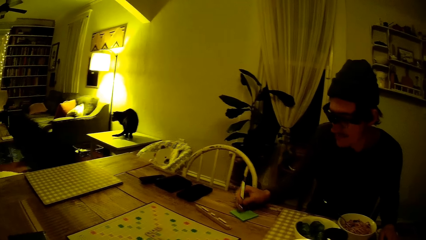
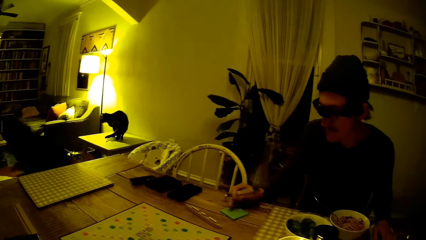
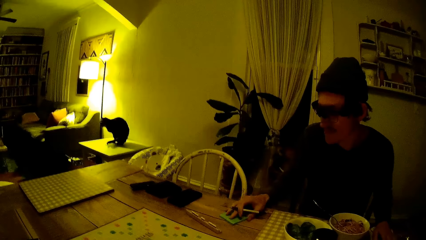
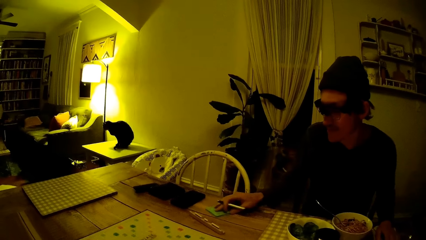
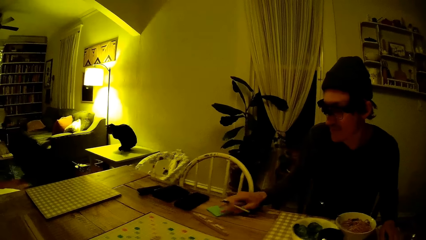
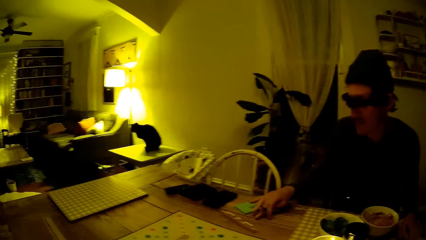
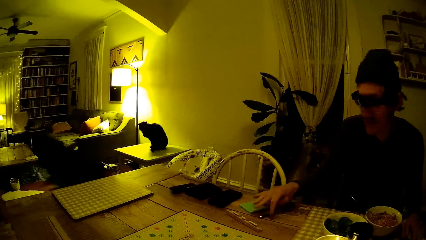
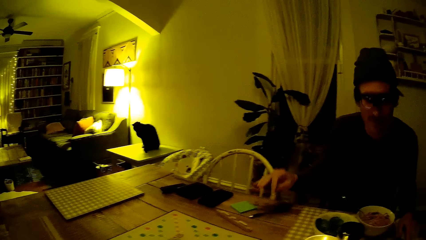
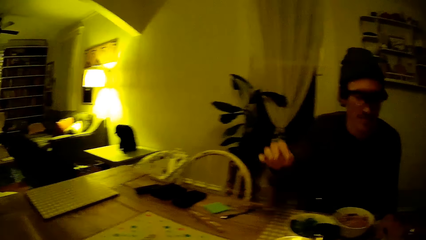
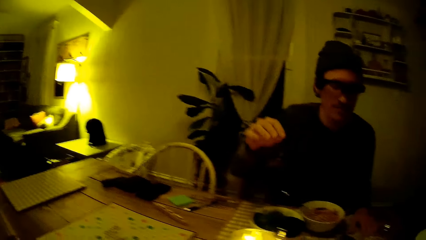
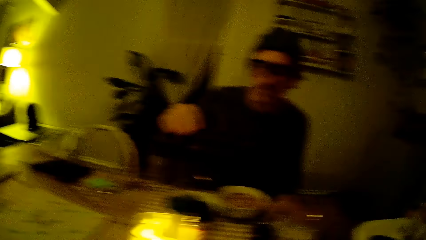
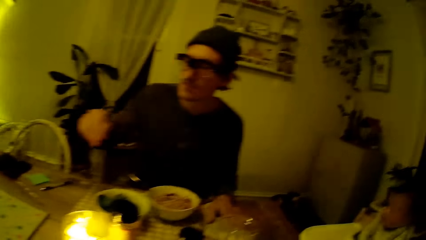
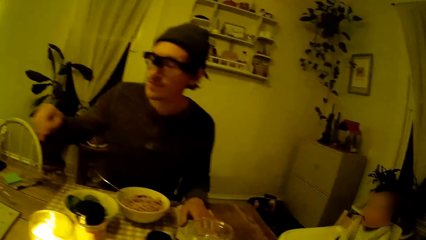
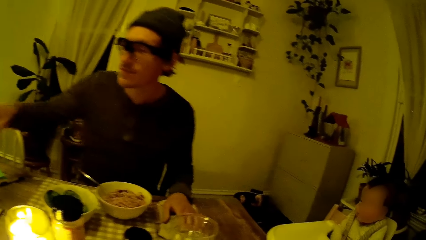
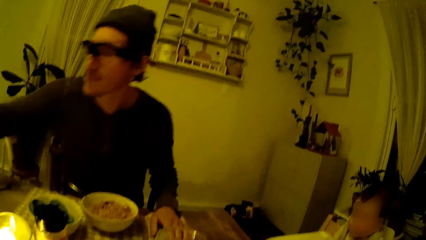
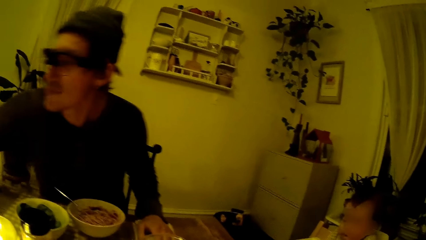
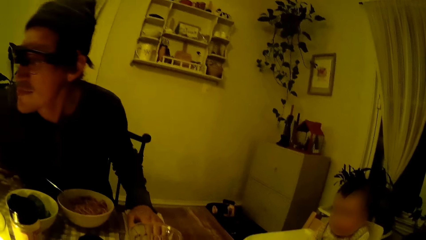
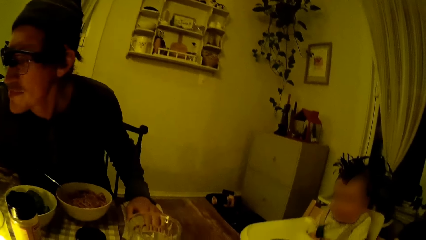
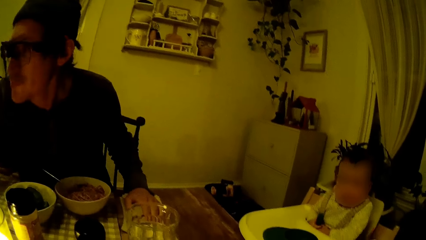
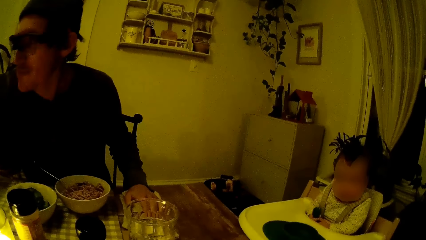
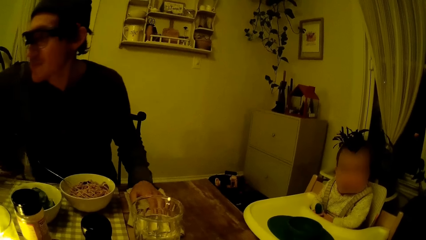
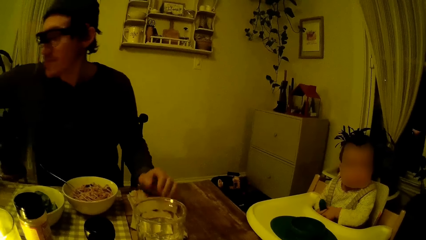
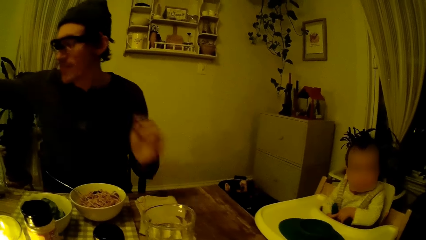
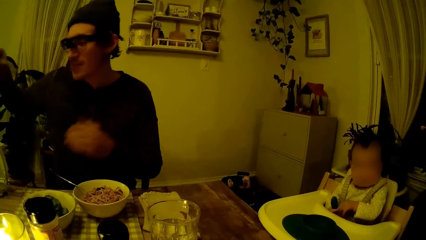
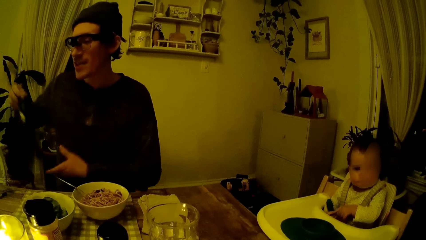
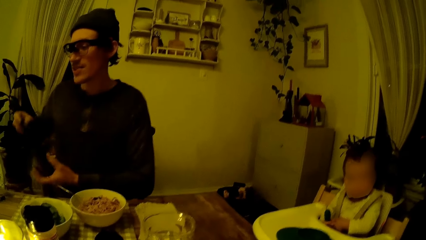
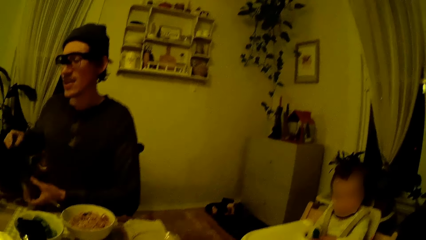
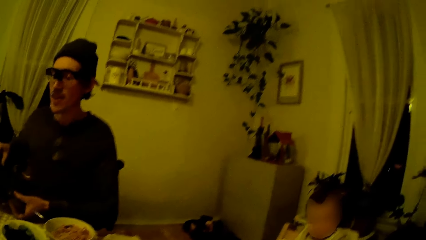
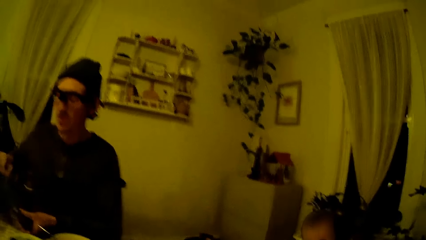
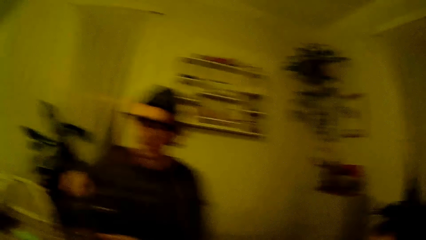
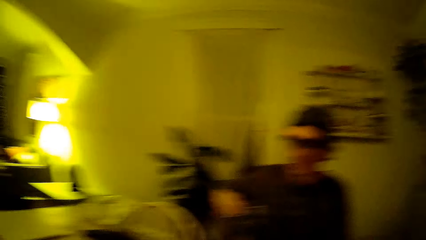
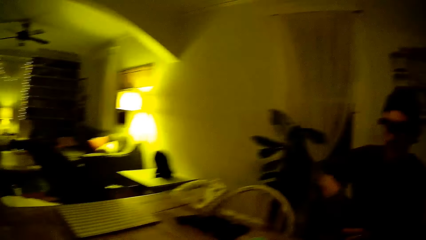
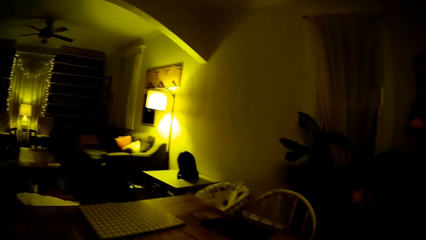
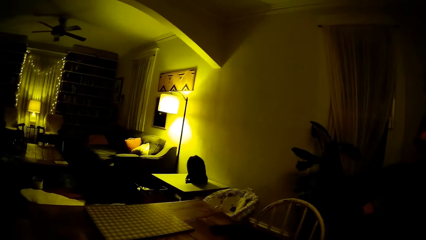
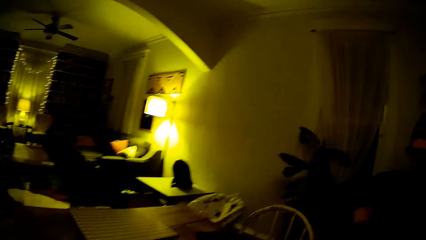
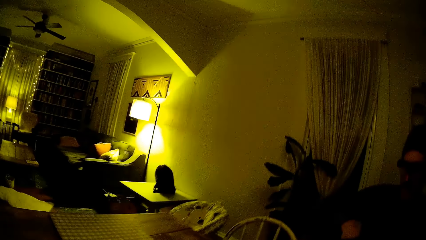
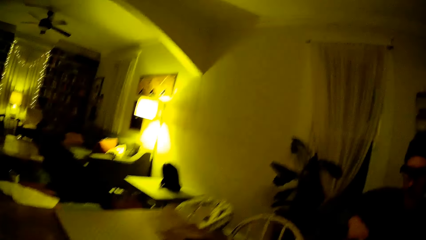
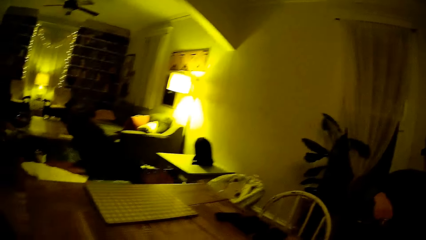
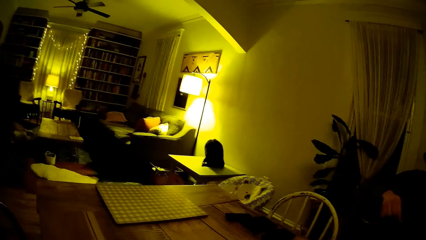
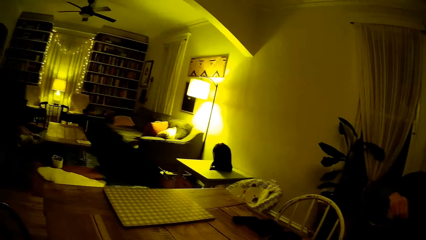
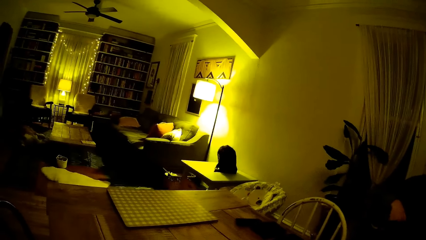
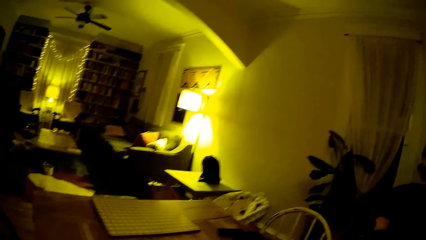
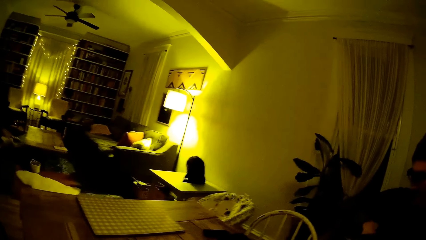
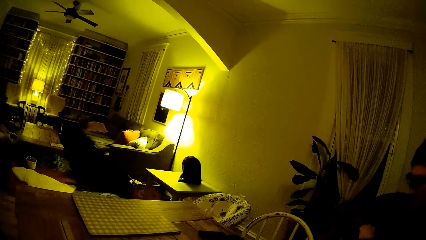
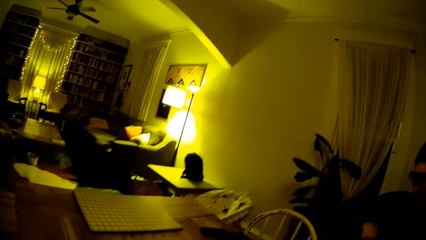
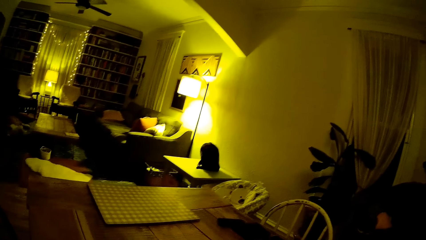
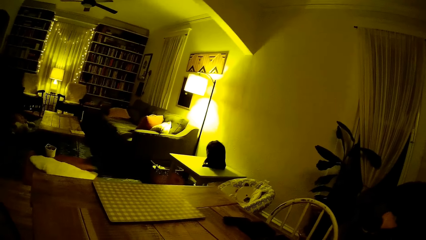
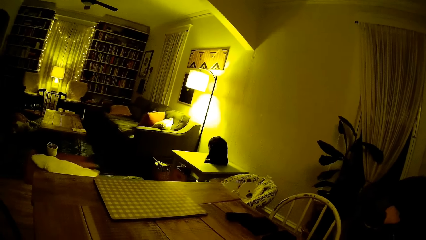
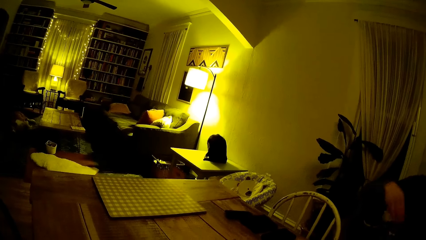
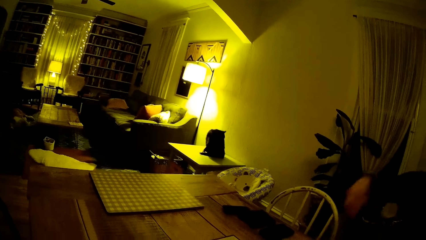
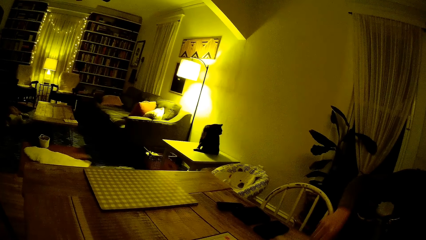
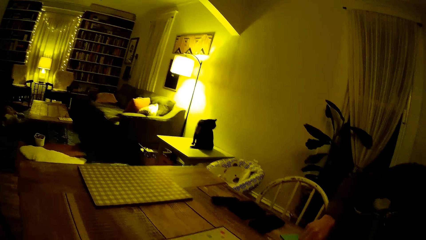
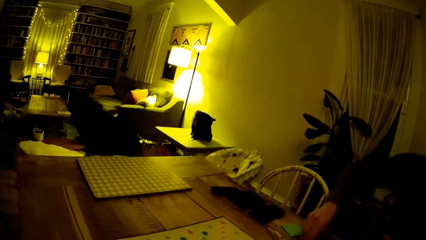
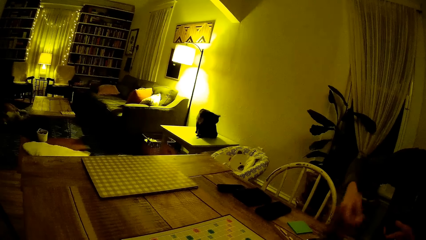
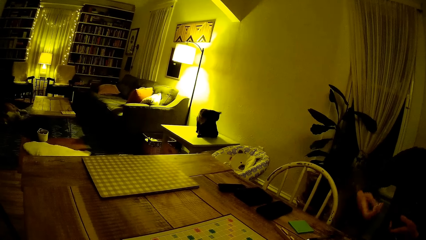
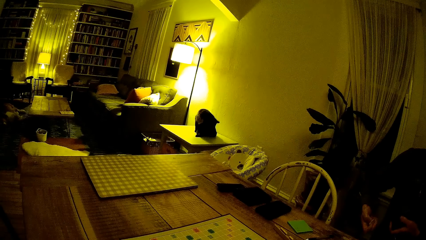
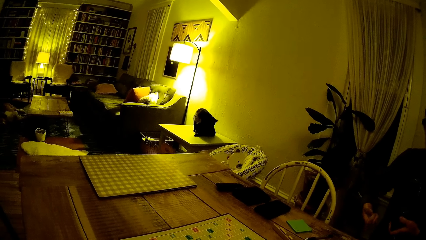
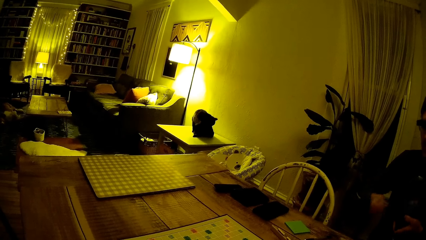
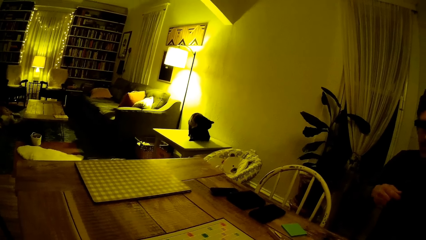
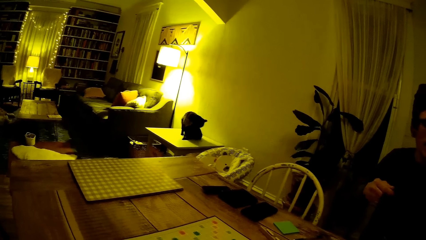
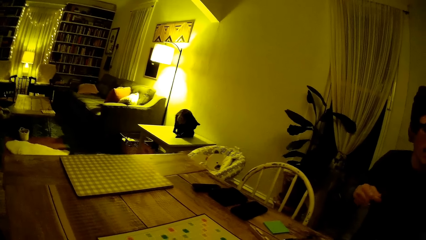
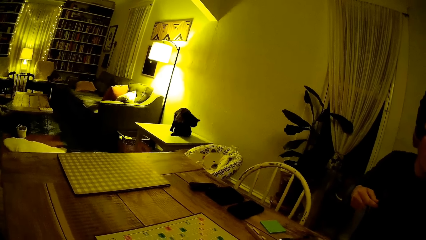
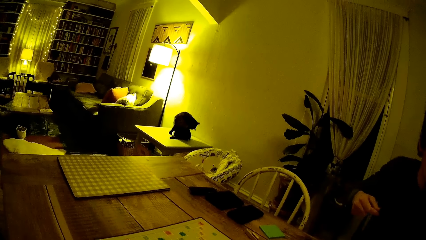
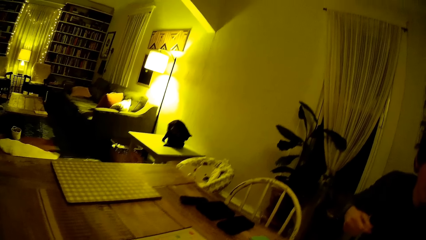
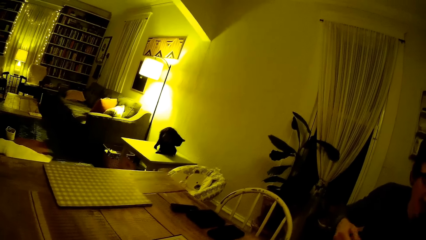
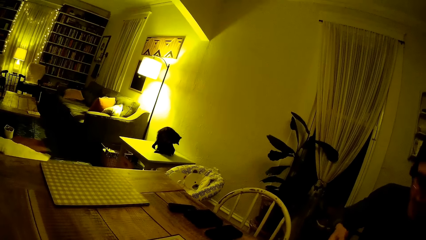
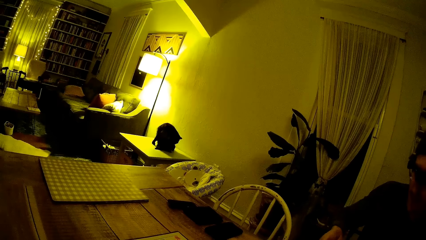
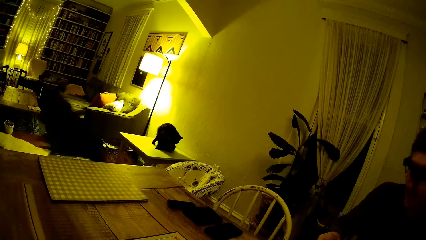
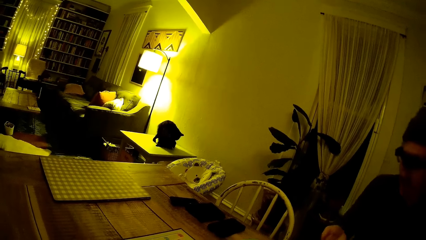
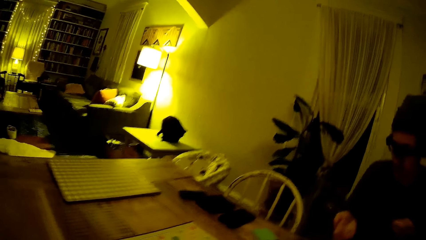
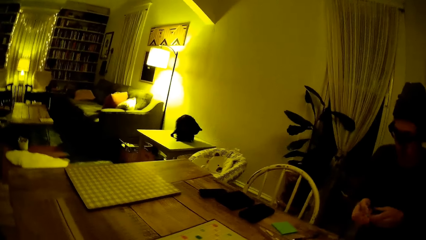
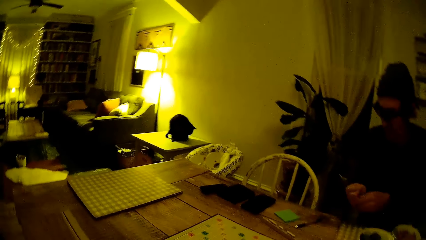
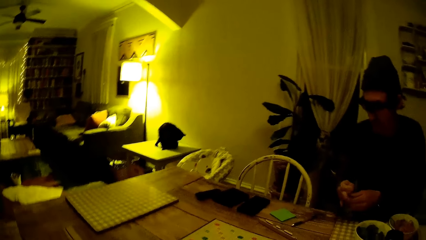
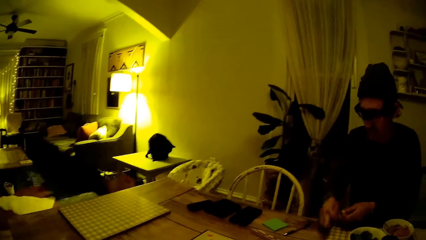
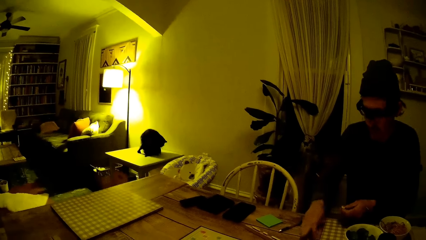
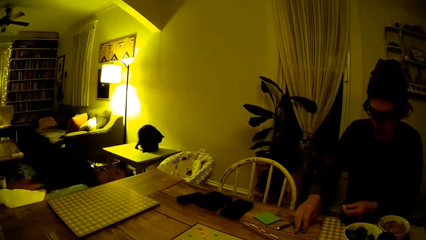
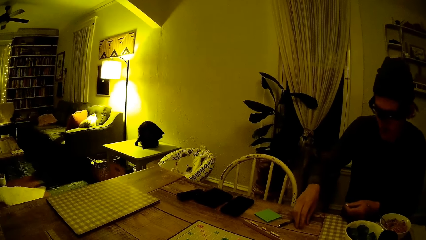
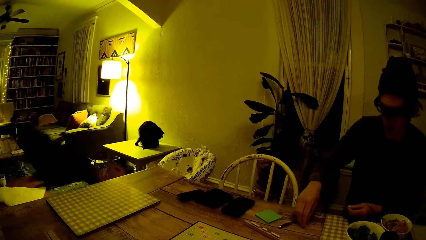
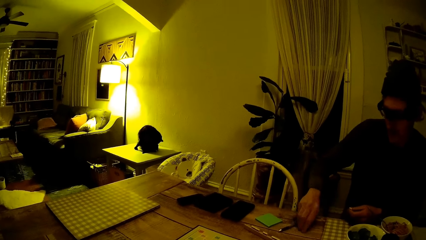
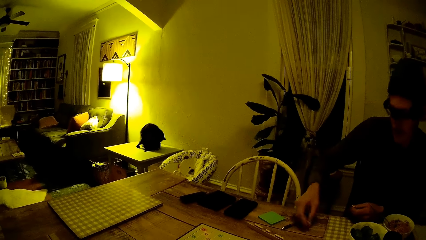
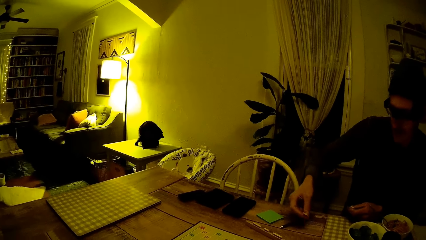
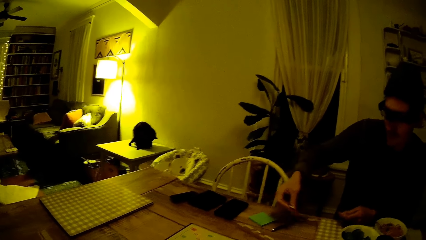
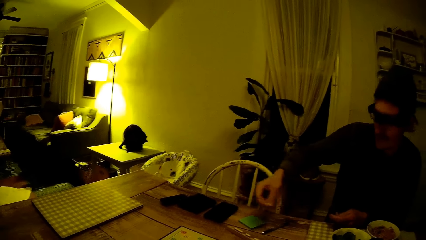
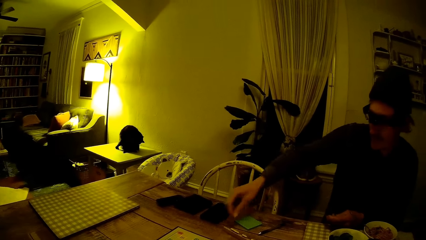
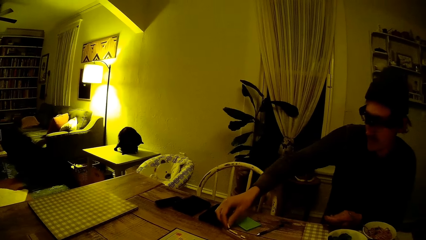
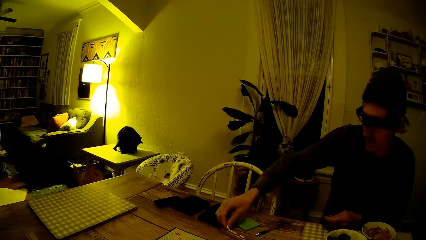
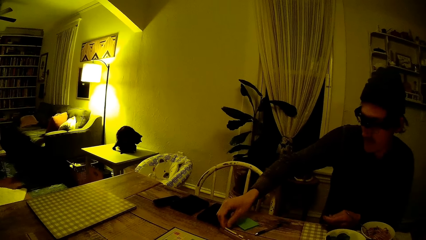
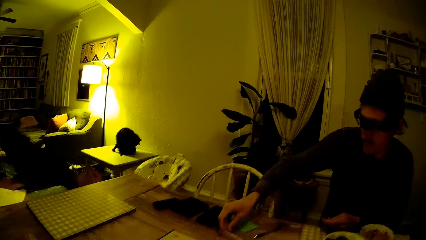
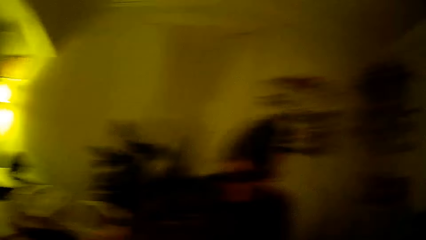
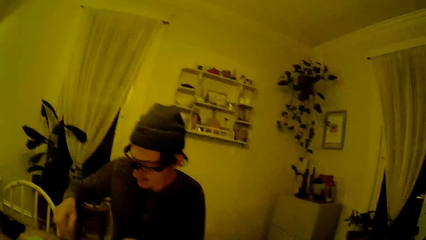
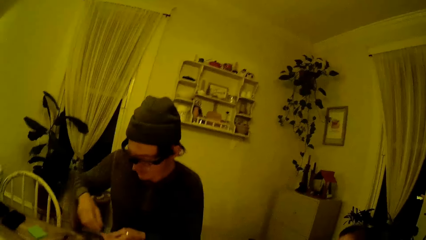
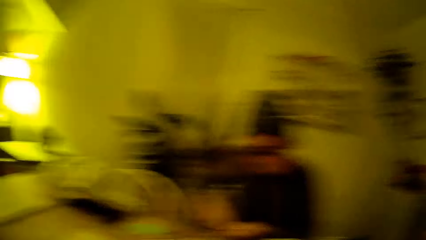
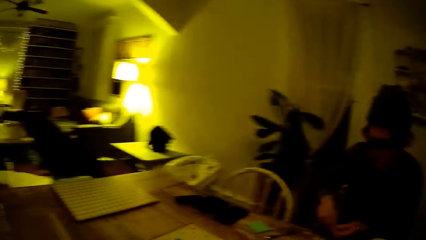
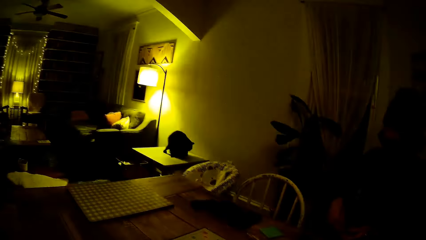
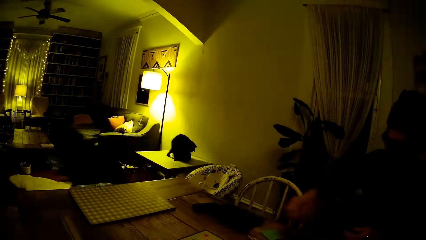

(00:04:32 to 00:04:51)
The man pushes the sticky pad away from himself using his right hand. He places the pen in his right hand on the table. He picks up a scrabble bag from the table with his right hand. He passes the scrabble bag to his left hand. He picks up a scrabble piece from the scrabble bag with his right hand. He places the scrabble piece into the rack on the table. Another man moves a chip to the left hand. The other man picks up the pieces of the game on the dining table with his right hand. He moves the chip across the table. He arranges the game pieces into a game cart on the dining table. He places the chip on the table. The camera wearer talks with the other man.
